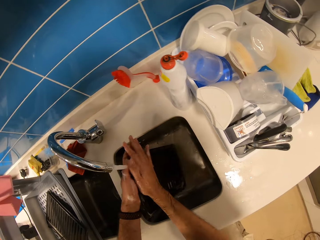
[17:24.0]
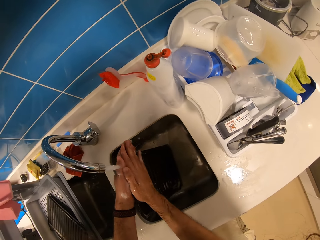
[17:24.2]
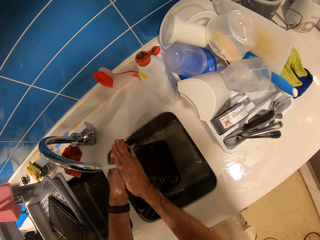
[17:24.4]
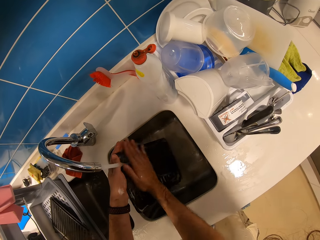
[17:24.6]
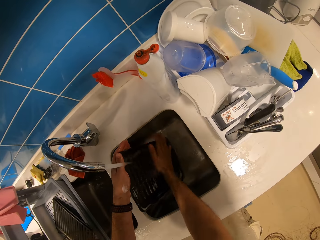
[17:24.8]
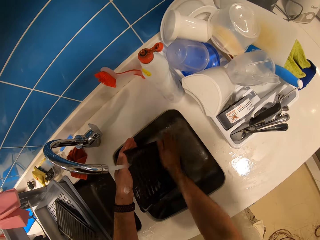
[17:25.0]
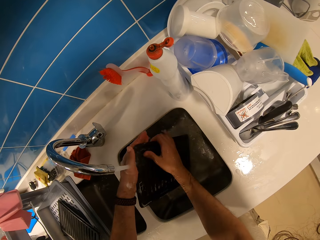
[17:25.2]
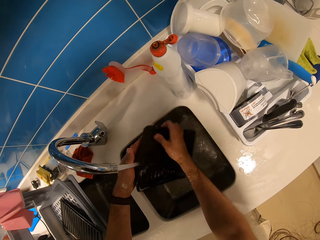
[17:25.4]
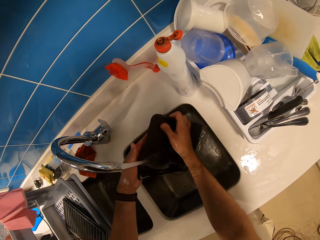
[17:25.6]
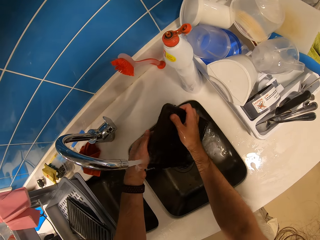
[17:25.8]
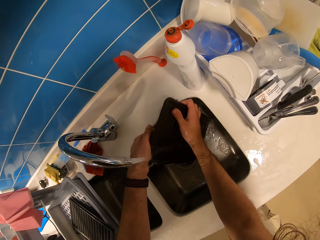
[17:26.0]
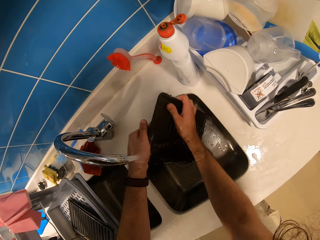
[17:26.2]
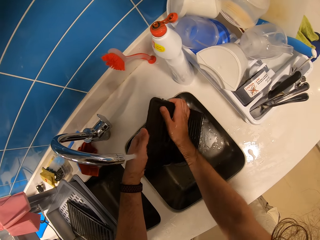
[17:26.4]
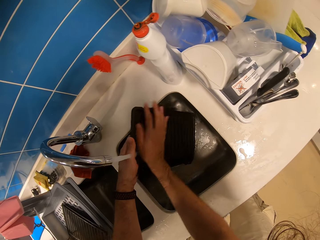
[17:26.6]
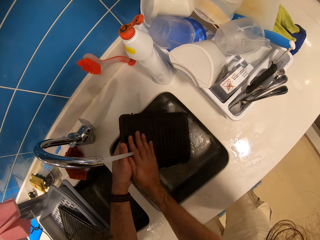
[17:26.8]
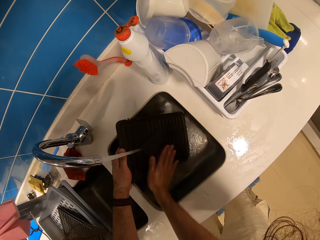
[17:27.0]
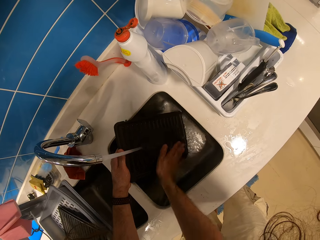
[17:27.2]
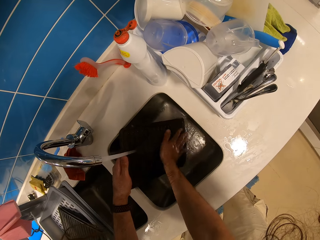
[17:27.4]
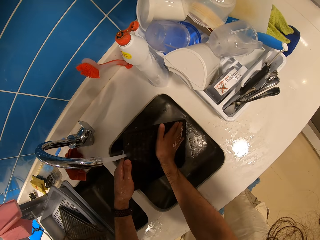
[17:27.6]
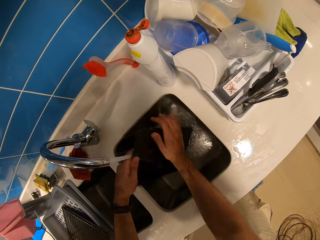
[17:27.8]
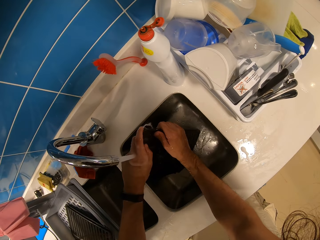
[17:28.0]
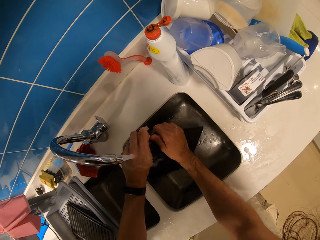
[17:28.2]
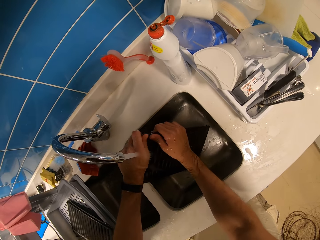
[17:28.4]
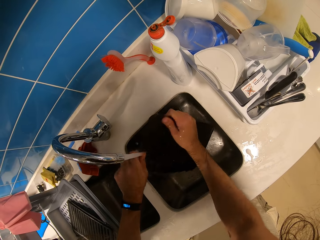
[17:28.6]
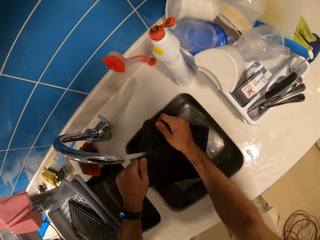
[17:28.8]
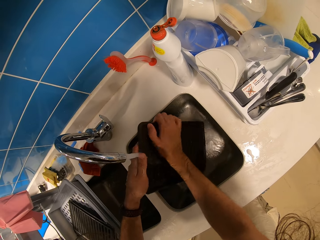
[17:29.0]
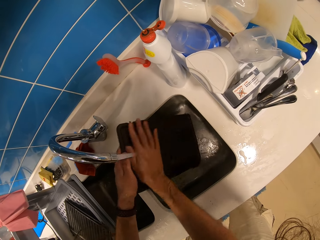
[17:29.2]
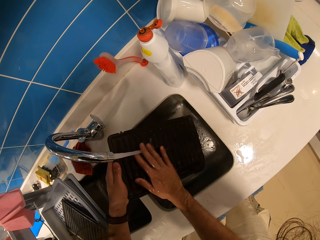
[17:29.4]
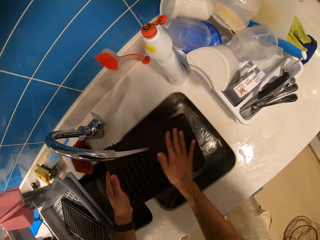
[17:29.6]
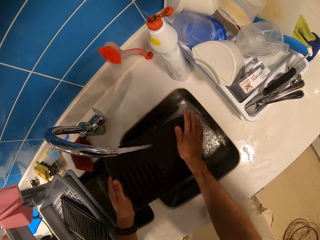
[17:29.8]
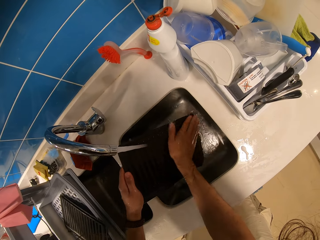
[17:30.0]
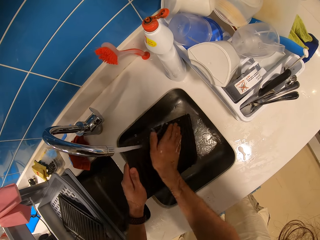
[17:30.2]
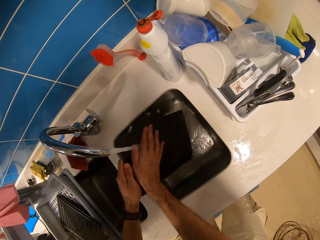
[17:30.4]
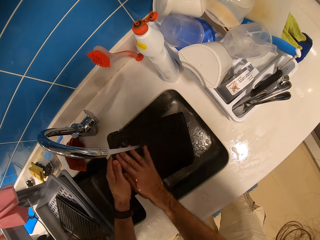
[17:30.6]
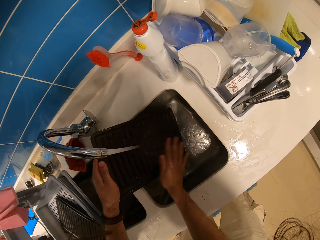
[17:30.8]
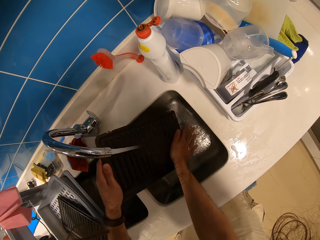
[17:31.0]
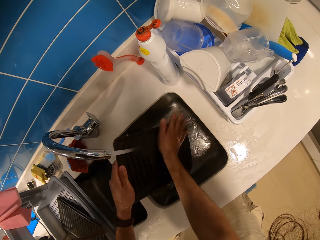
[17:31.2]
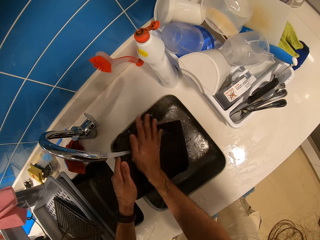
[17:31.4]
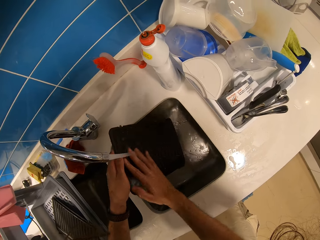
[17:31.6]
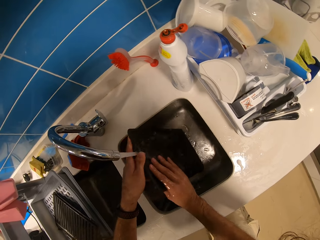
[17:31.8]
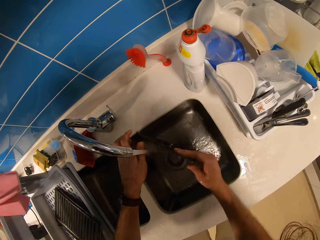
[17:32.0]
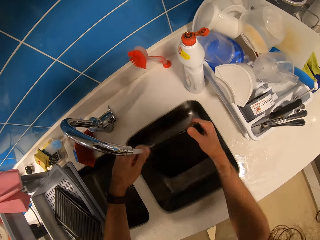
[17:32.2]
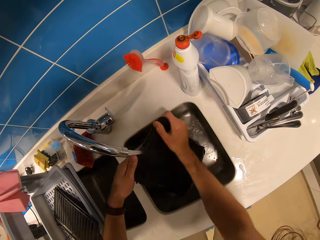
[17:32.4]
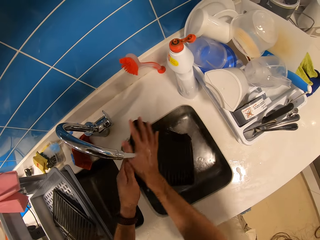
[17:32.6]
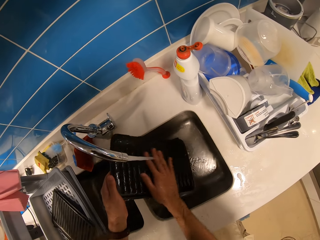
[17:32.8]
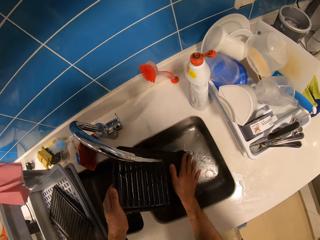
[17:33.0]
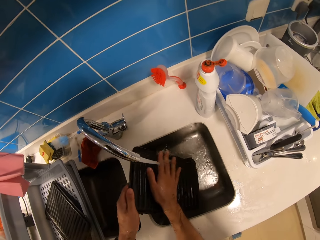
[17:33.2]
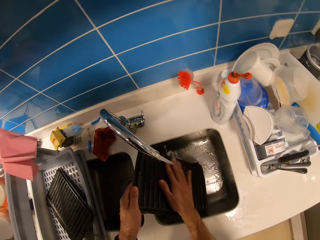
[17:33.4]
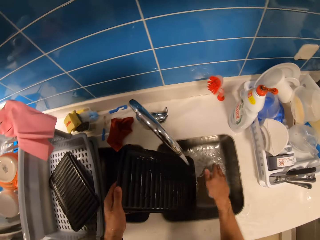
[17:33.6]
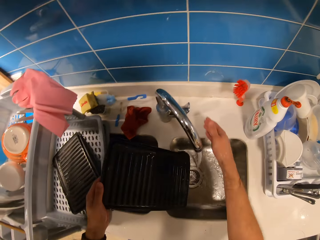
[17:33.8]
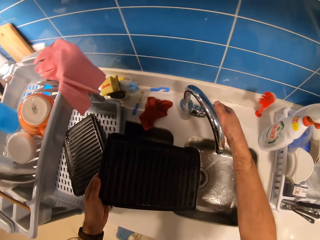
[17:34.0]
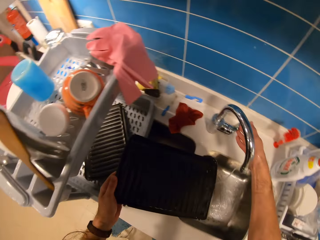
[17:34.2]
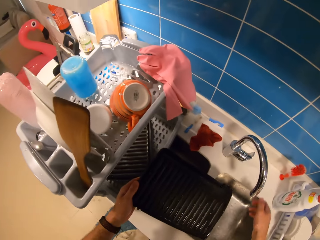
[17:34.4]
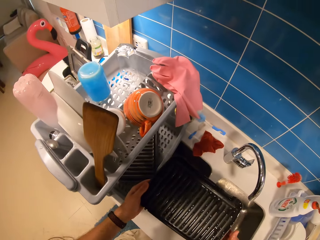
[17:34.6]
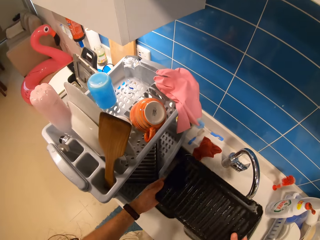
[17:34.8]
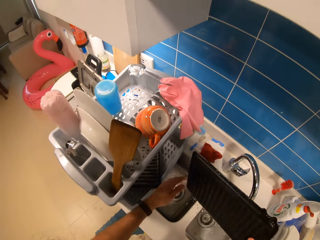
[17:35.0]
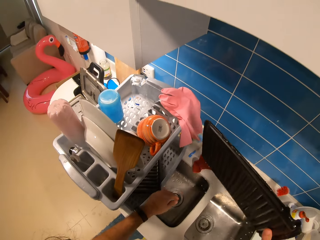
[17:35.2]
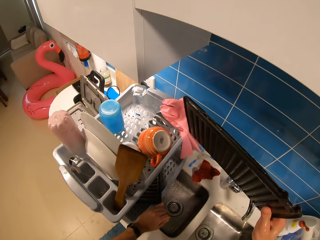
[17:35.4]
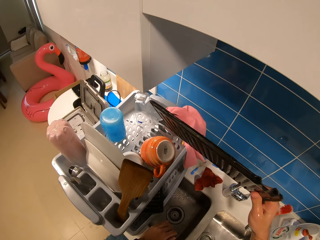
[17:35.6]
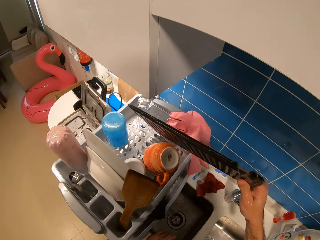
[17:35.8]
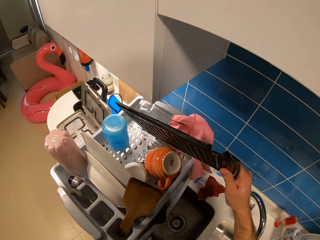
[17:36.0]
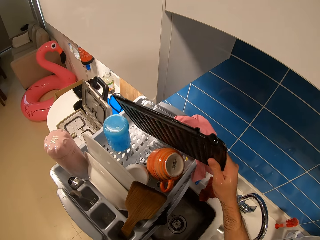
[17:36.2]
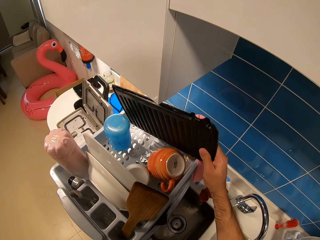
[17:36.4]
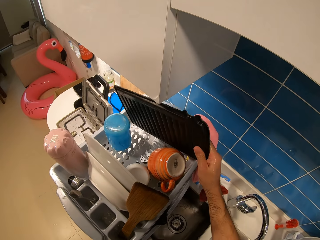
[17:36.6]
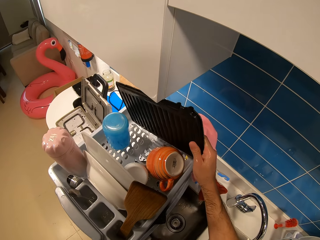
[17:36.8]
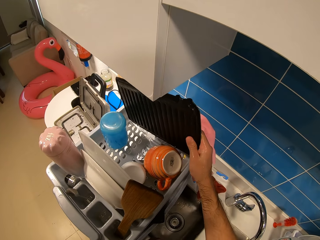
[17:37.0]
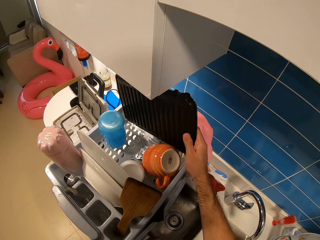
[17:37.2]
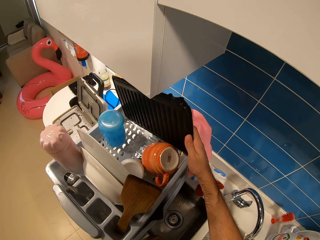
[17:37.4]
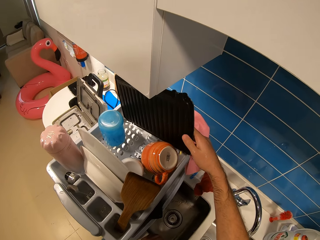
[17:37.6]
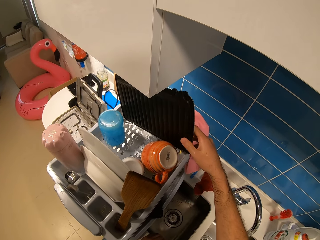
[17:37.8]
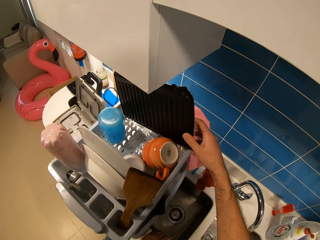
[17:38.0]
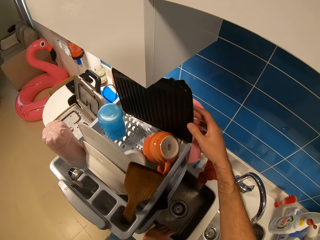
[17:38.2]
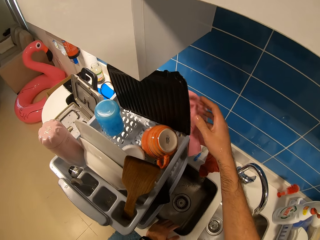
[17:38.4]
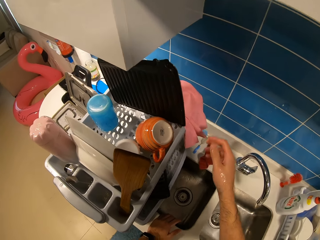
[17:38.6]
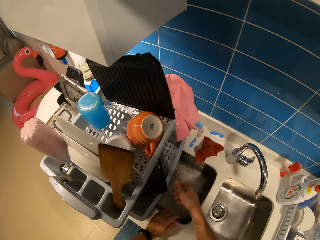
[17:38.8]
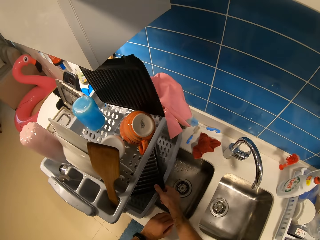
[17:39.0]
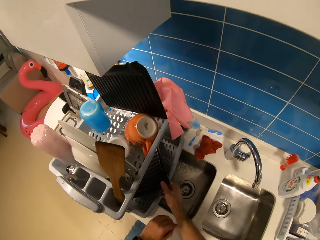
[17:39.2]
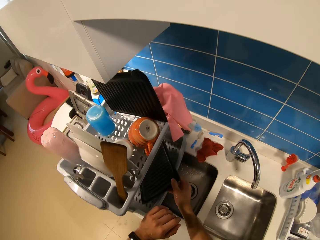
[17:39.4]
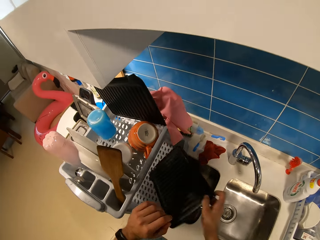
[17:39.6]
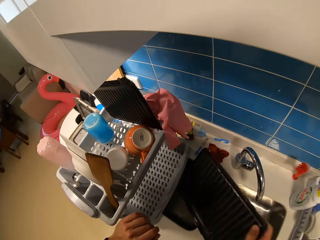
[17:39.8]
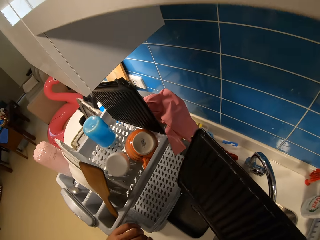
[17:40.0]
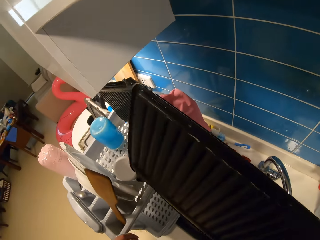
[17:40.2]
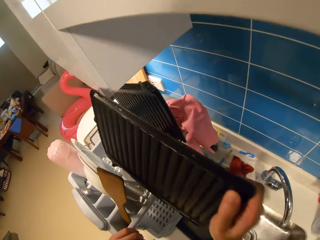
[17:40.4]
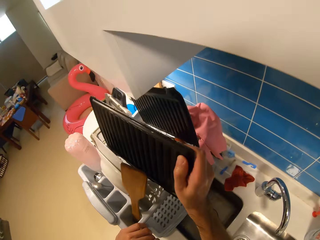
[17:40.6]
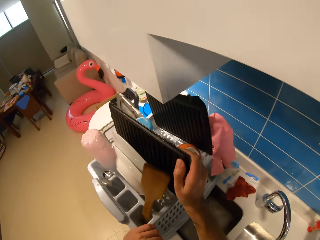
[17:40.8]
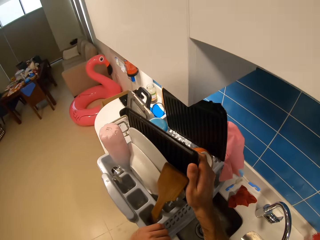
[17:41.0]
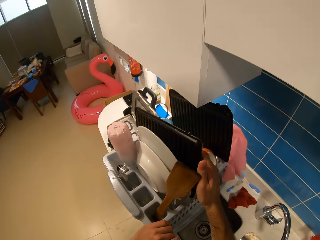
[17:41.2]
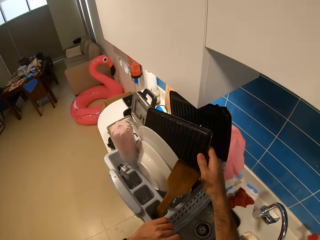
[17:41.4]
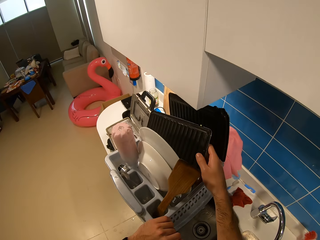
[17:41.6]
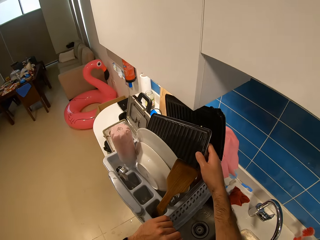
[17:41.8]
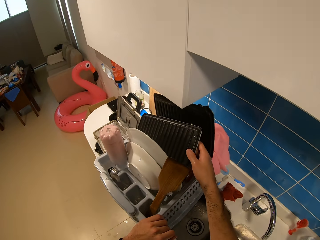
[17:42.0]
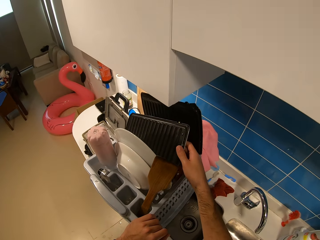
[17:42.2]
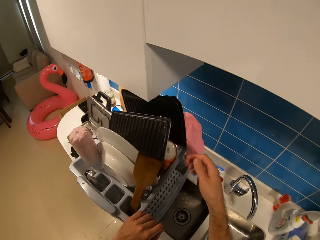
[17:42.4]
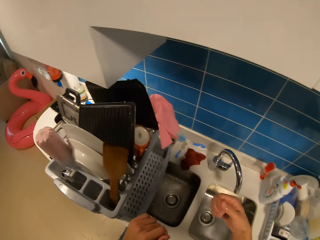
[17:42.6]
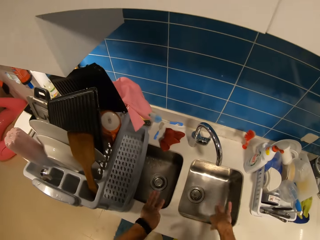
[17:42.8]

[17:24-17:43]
The camera wearer rinses the tray with water. They turn off the tap and place the tray on the rack. They take the tray from the lower rack and place the tray on the upper rack.
